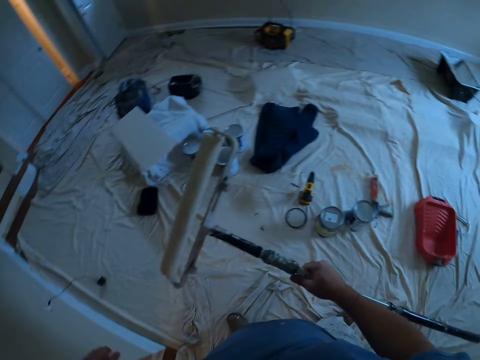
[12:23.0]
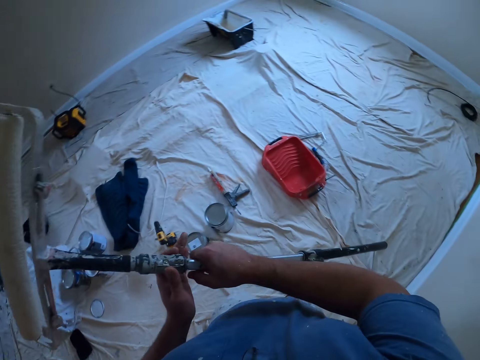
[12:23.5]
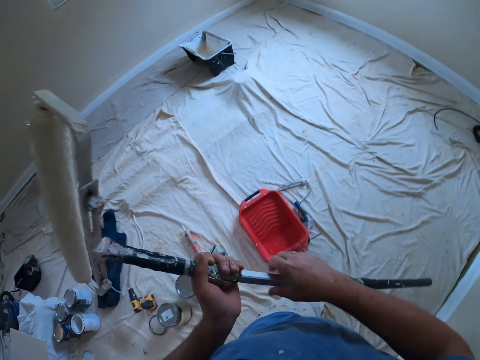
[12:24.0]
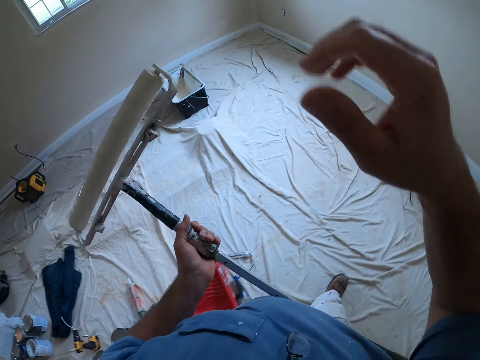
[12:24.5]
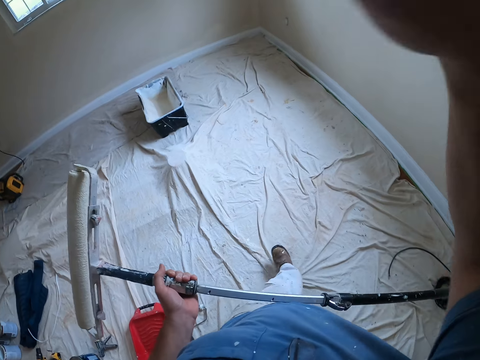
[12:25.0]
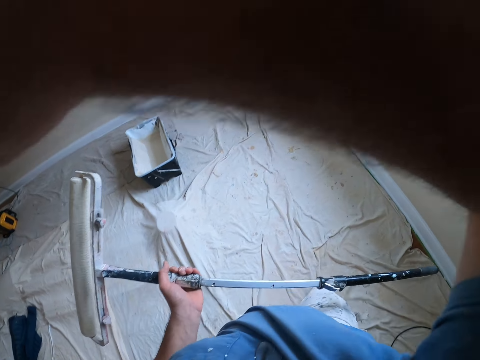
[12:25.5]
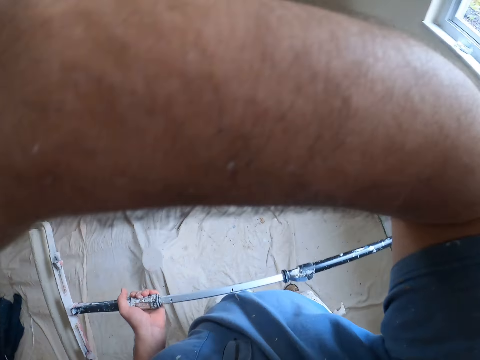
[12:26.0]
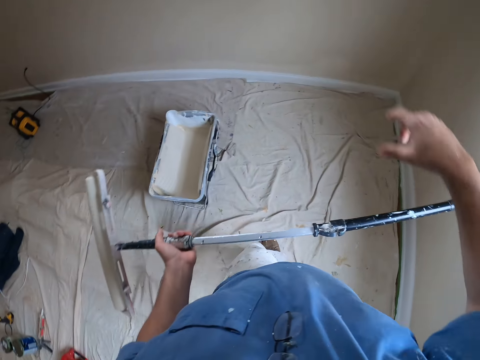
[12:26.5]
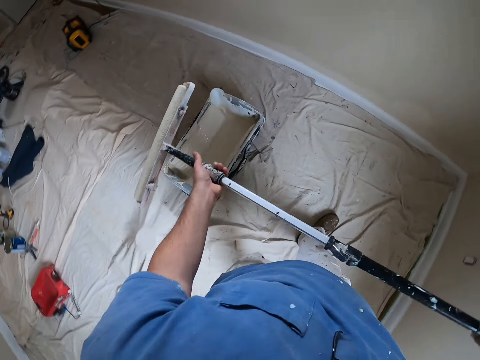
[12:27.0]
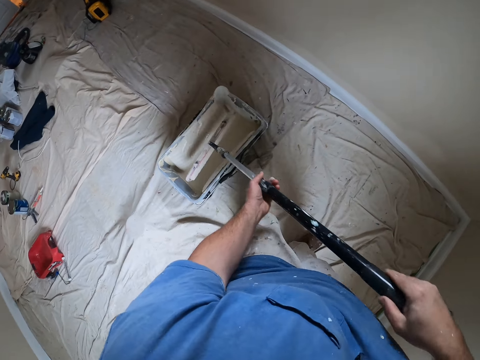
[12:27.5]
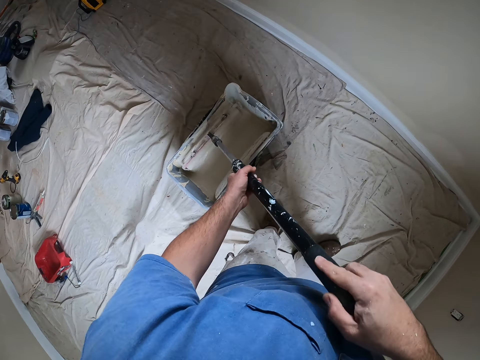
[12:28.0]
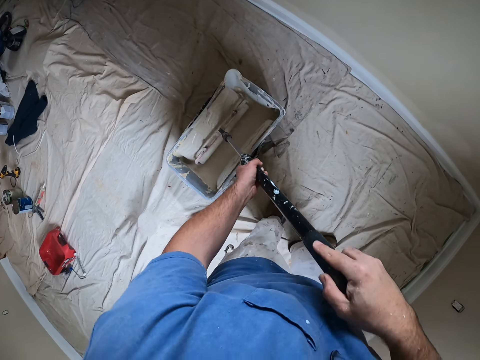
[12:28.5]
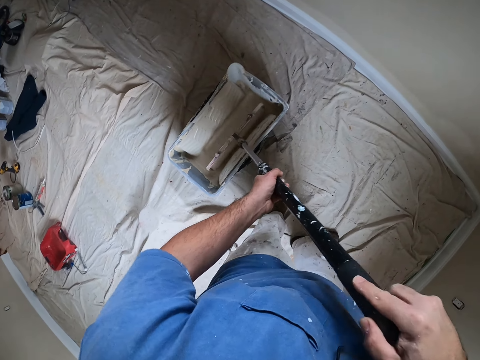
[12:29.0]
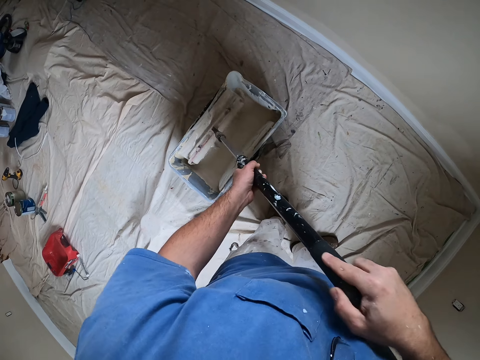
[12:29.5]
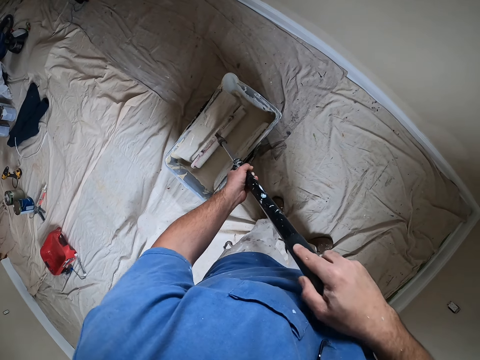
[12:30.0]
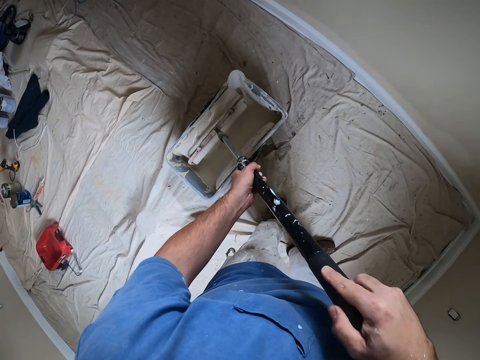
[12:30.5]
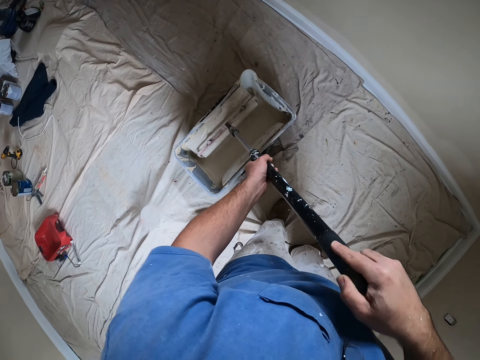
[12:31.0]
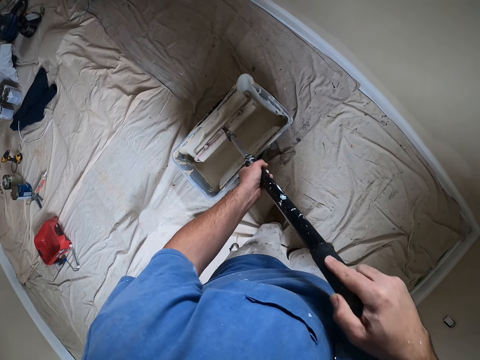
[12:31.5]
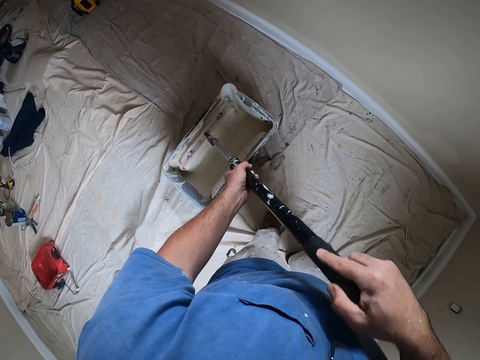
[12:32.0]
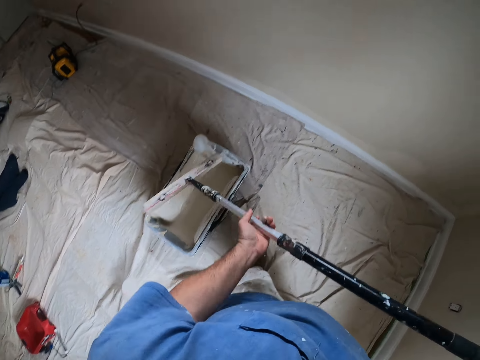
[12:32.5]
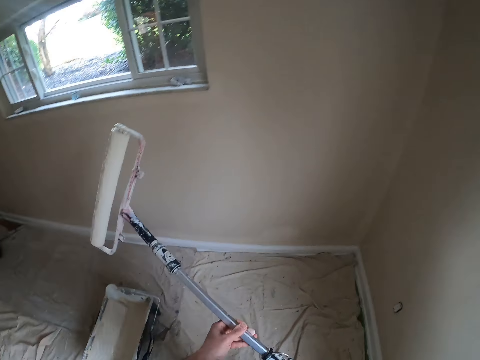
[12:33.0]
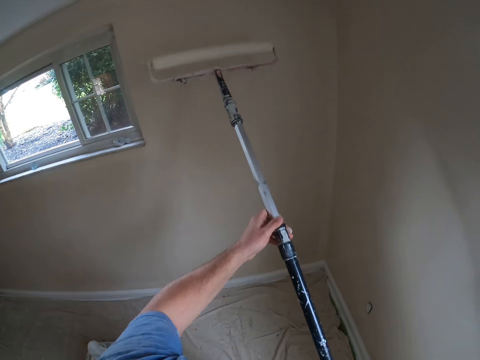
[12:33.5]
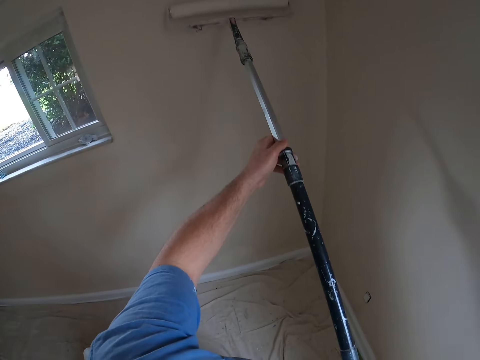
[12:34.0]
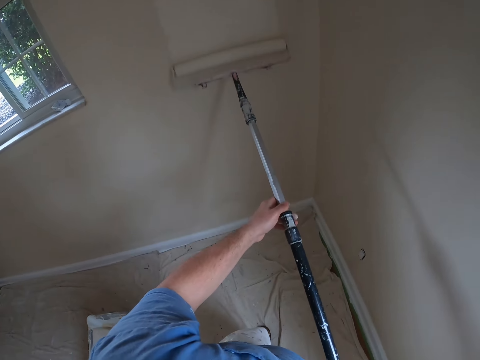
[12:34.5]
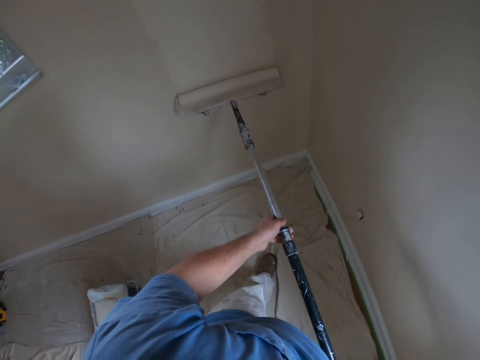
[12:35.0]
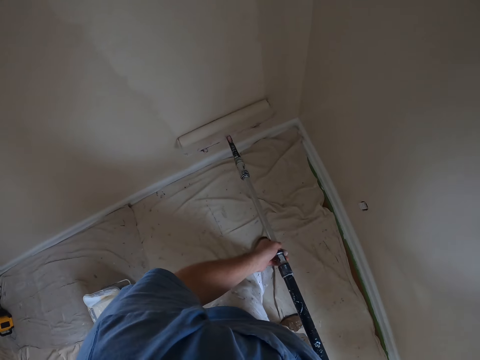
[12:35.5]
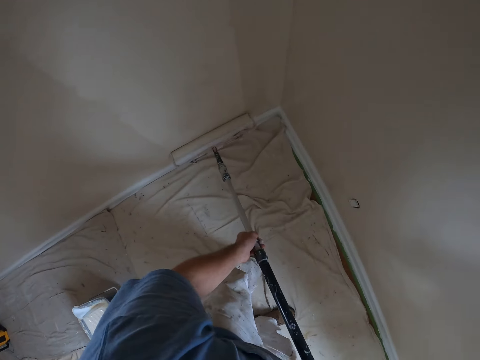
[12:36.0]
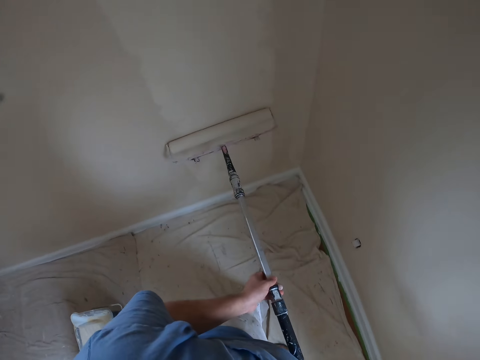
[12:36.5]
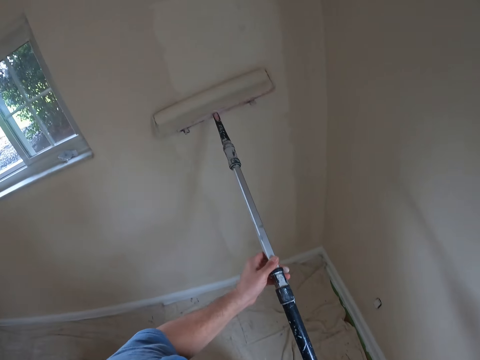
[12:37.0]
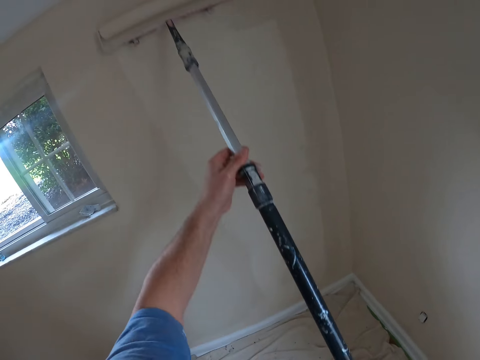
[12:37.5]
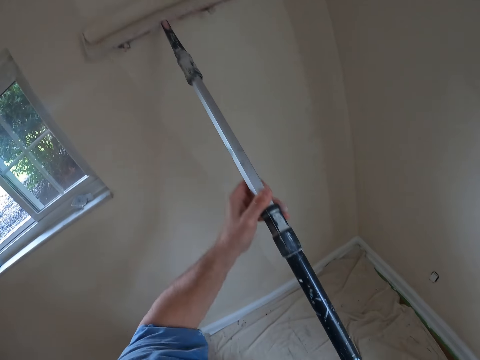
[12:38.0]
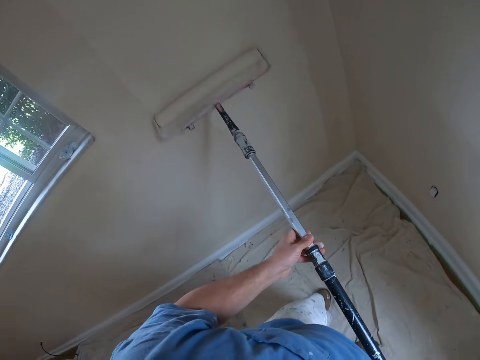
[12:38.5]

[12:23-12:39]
The camera wearer switches off the light with his left hand. He switches the lights on. He passes the paint brush to his left hand and walks back to the paint container on the floor. He raises his right hand. He dips the brush in his hands into the paint container on the floor. He paints a wall with the brush in both hands.

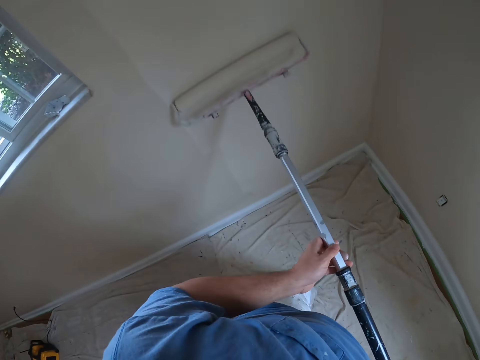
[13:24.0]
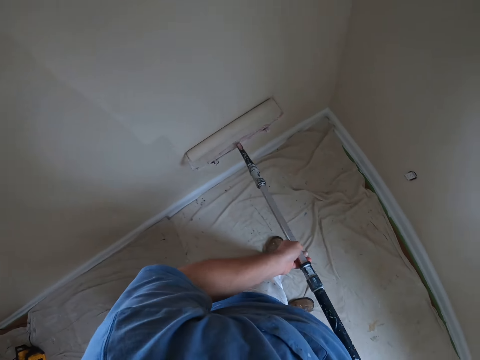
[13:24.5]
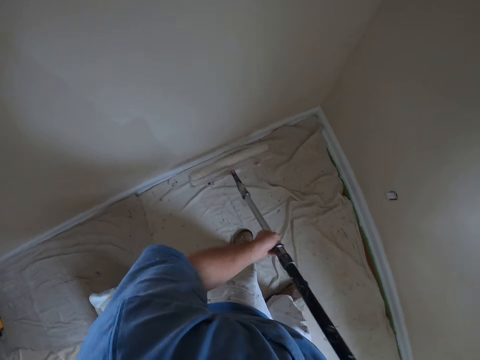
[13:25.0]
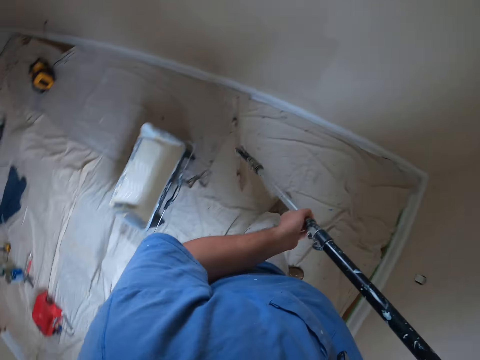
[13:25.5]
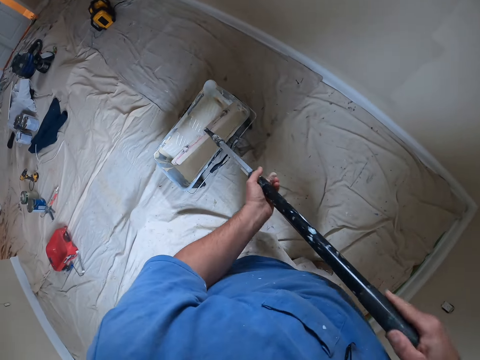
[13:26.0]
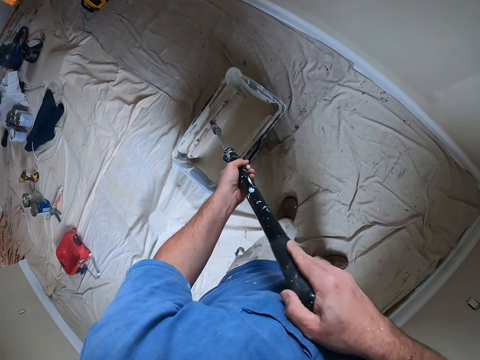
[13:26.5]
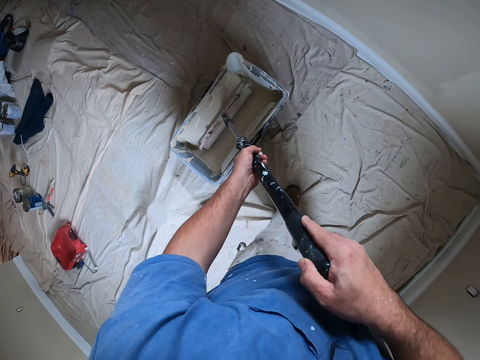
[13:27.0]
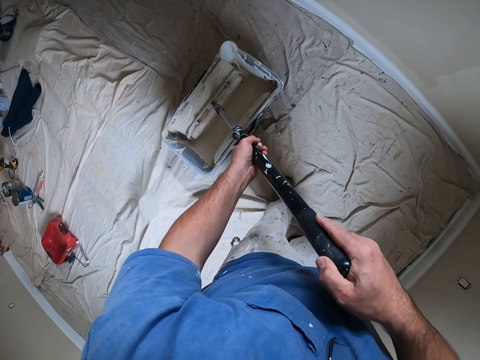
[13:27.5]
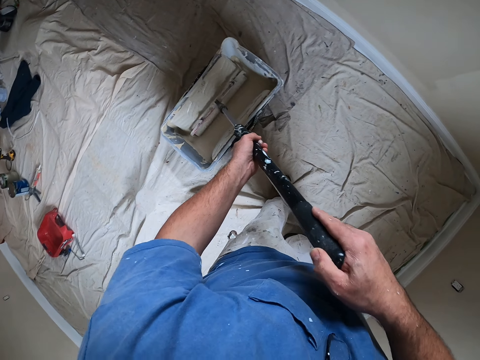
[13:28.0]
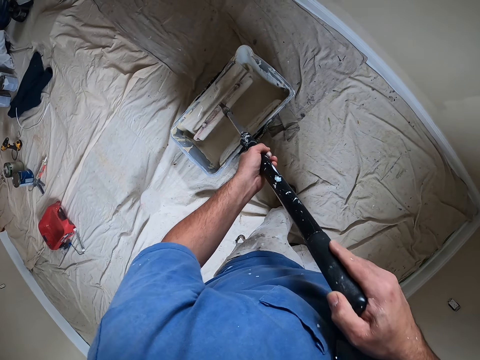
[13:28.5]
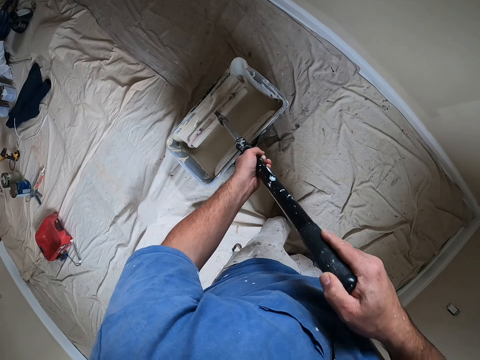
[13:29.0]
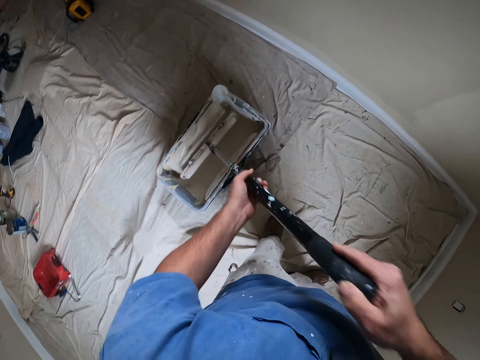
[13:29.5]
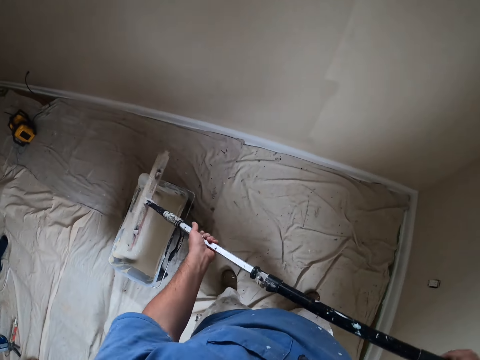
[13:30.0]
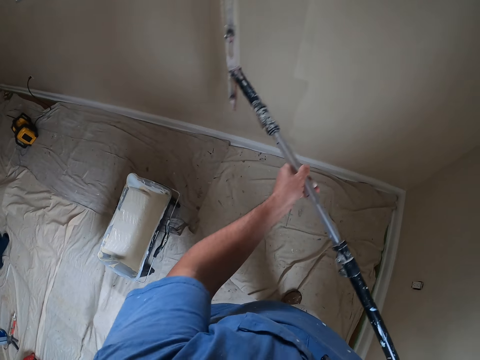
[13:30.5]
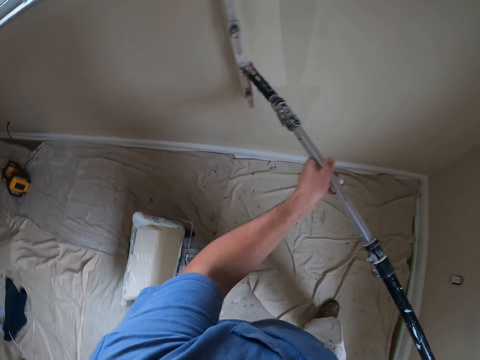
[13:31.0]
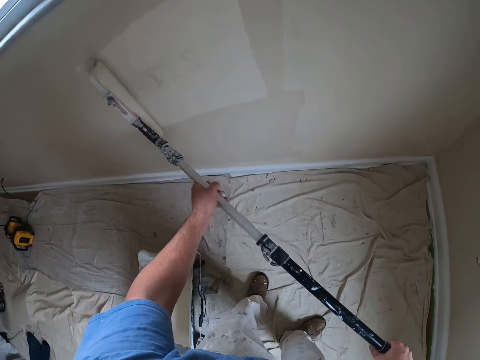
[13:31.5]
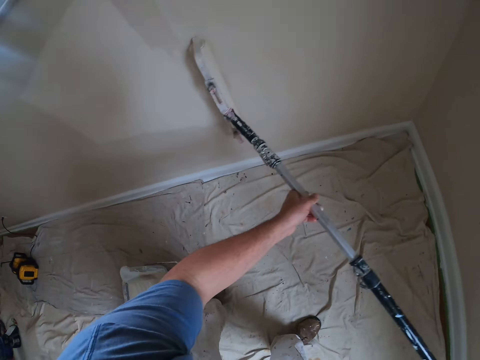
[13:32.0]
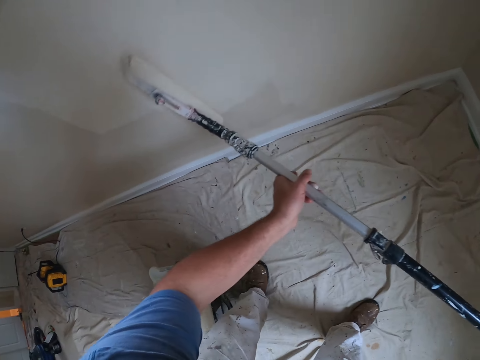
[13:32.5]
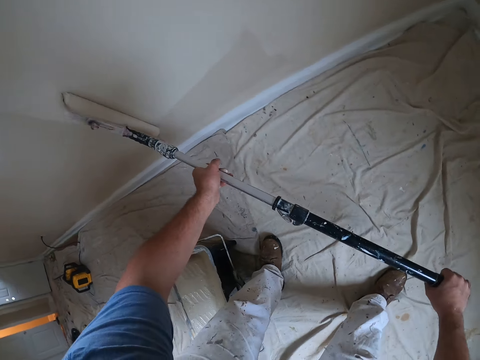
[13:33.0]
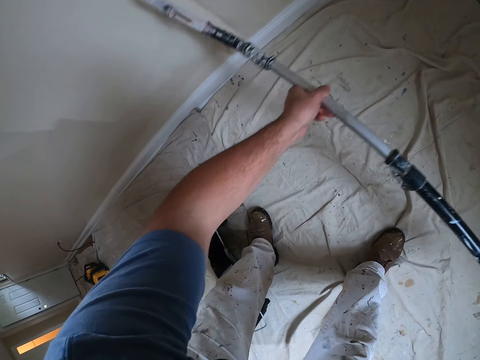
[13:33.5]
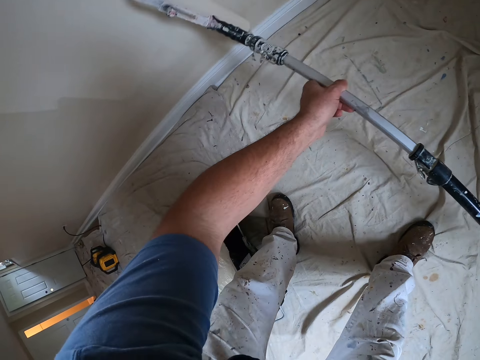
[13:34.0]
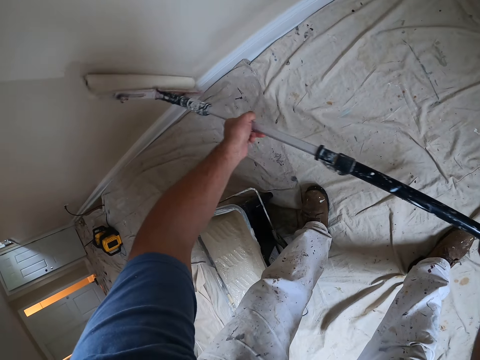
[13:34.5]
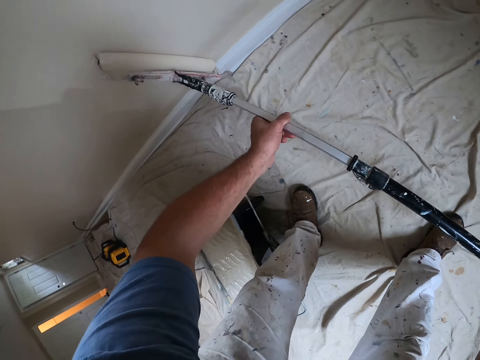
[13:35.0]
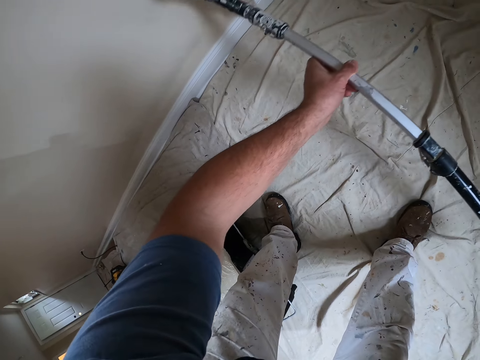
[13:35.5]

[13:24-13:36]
The camera wearer dips the brush in his hands into the paint container on the floor. He paints the wall with the brush in both hands.
